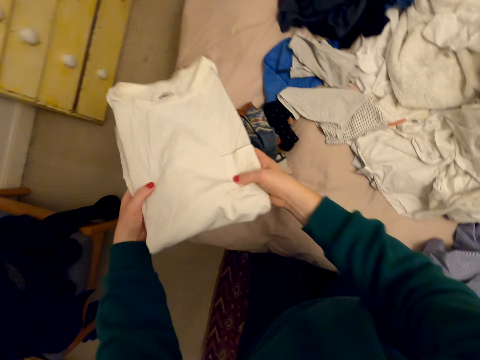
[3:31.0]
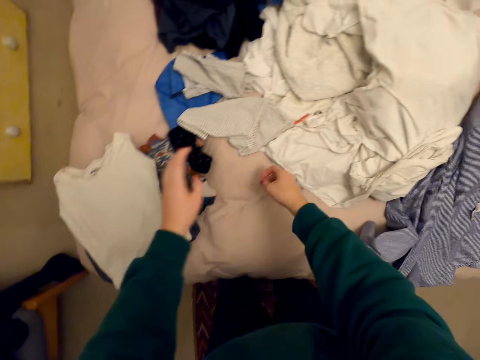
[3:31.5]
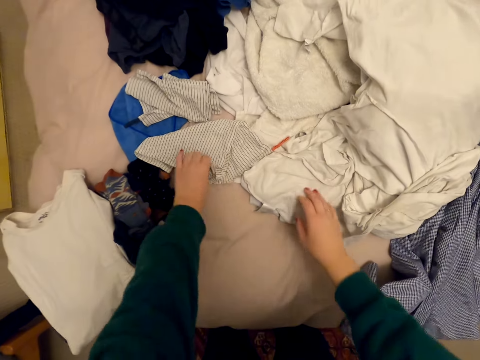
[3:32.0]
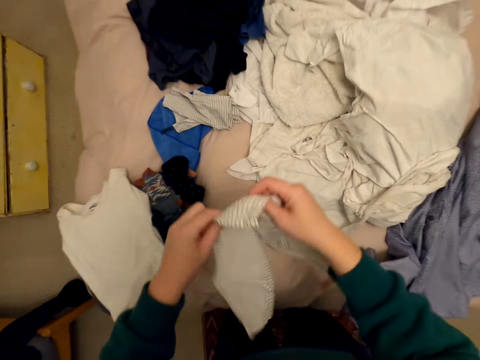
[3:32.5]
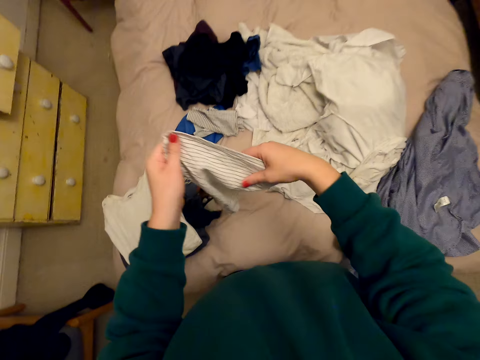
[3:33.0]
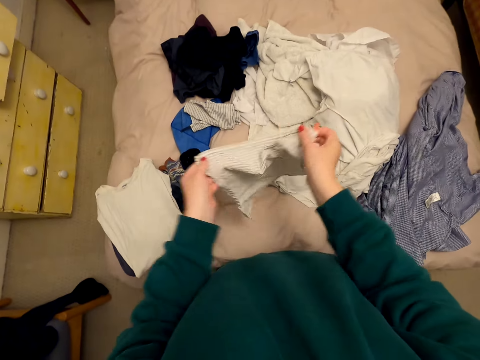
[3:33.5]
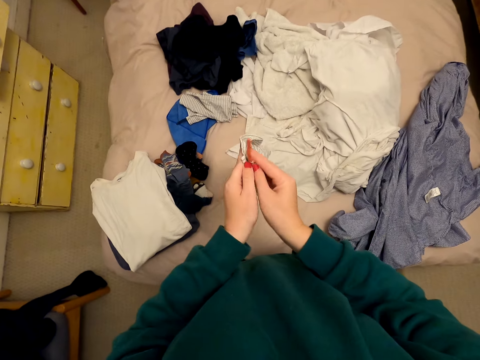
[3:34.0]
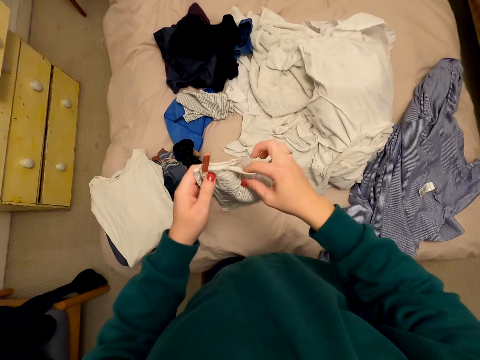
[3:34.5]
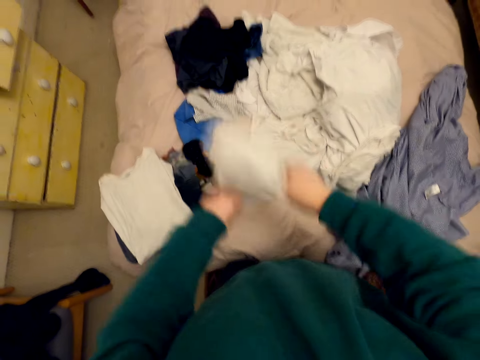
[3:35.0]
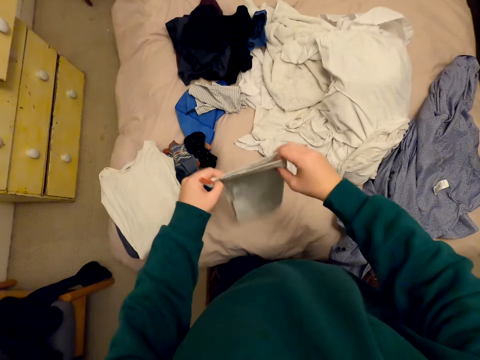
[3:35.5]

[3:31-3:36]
The camera wearer puts the cloth on the bed. She picks up the cloth from the bed. She folds the cloth in her hands.

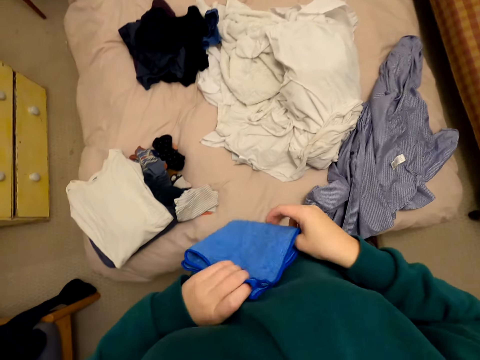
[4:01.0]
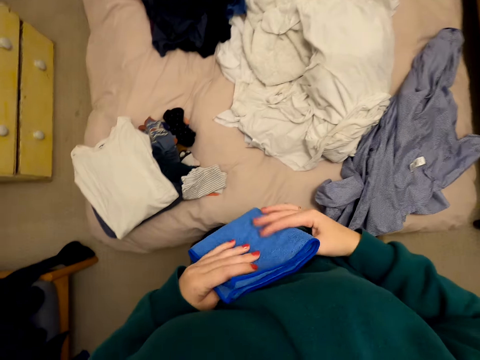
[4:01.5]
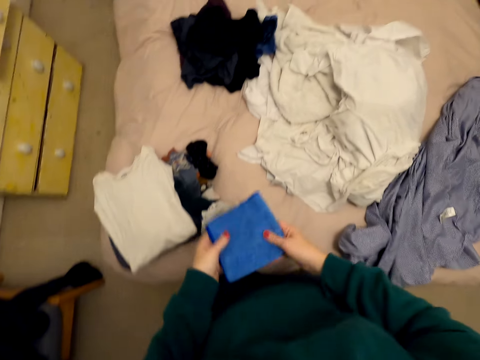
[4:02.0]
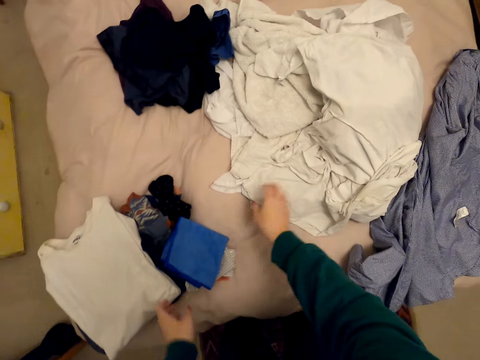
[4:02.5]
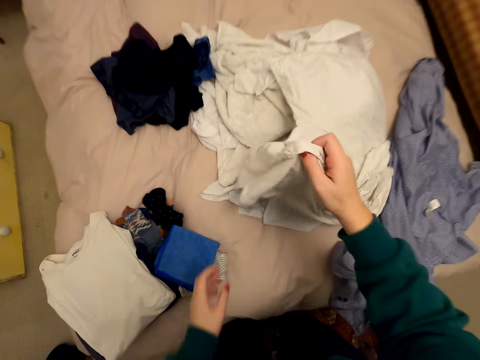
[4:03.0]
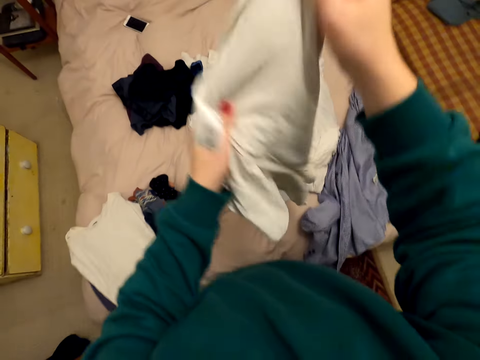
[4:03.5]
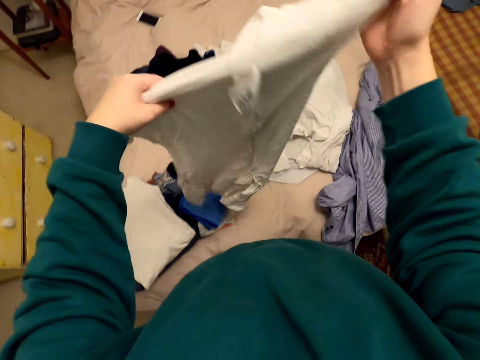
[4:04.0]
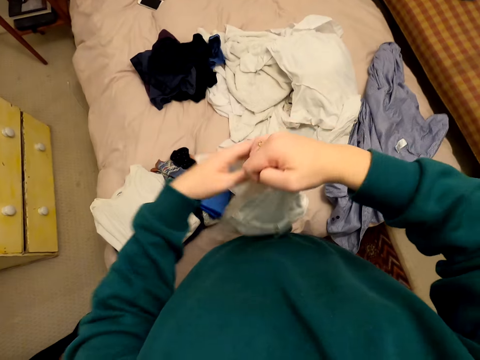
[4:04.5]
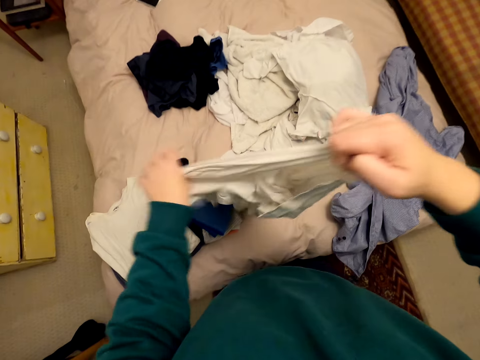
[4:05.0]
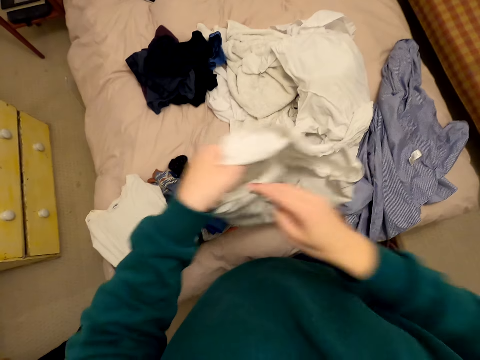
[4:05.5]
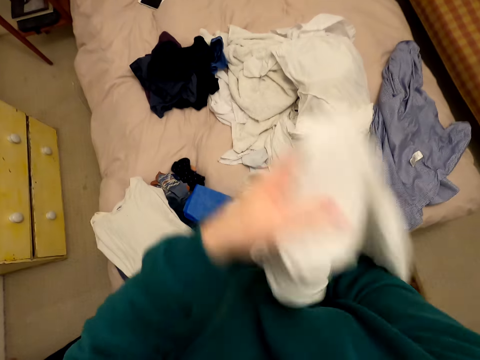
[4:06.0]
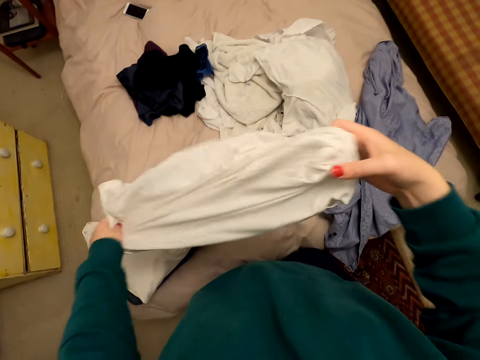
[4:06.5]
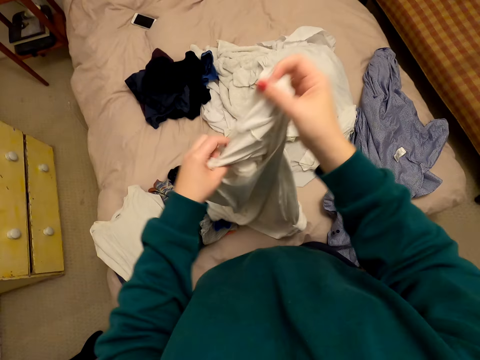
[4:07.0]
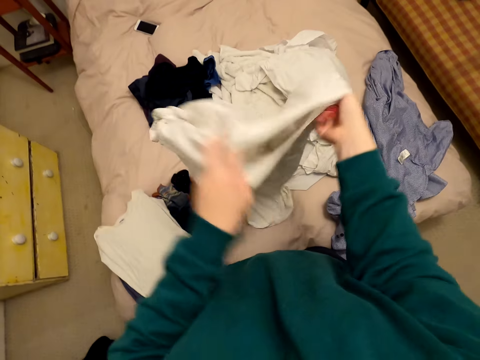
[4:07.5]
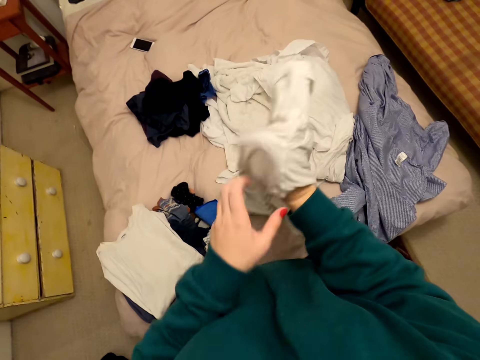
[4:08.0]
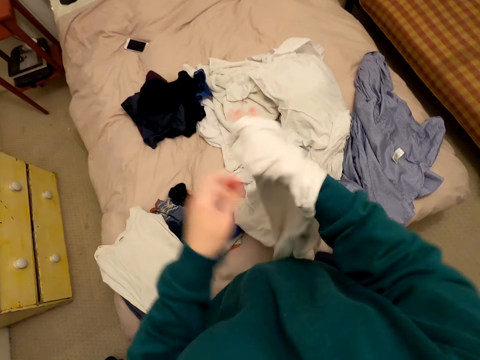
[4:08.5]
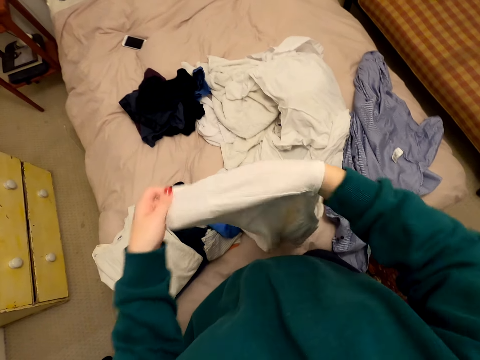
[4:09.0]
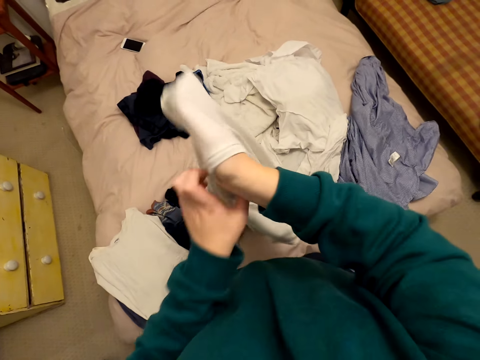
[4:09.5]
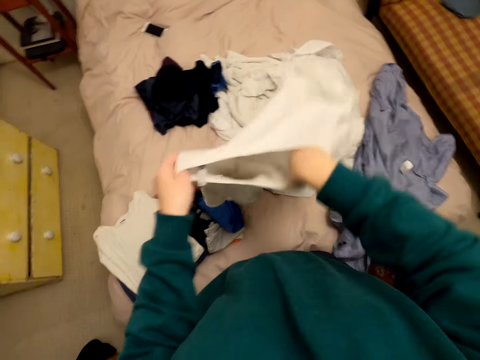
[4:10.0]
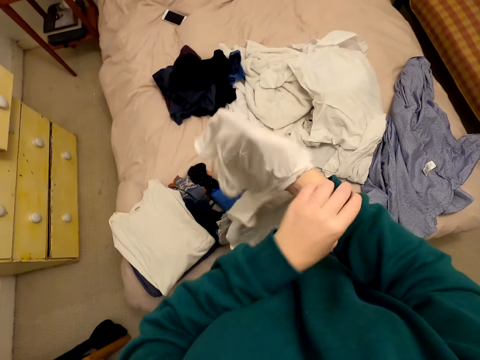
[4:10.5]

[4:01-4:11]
The camera wearer puts the cloth on the bed. She picks up the cloth from the bed. She turns the cloth inside out in her hands.

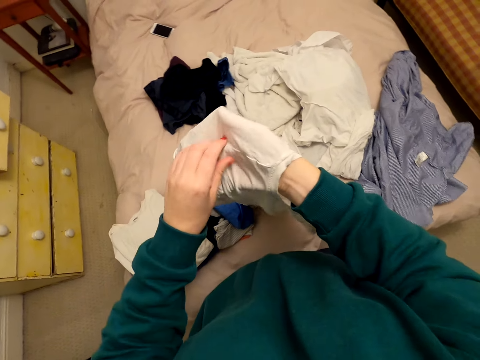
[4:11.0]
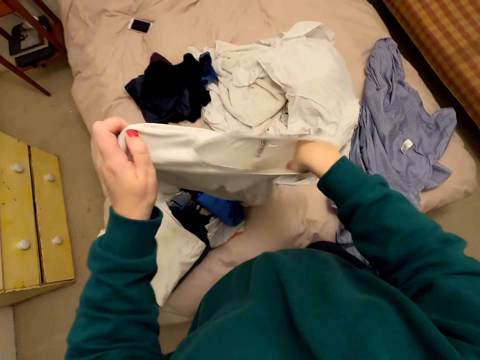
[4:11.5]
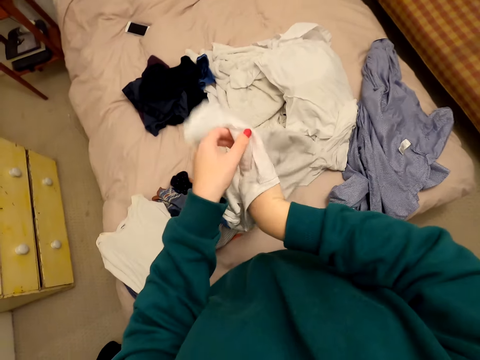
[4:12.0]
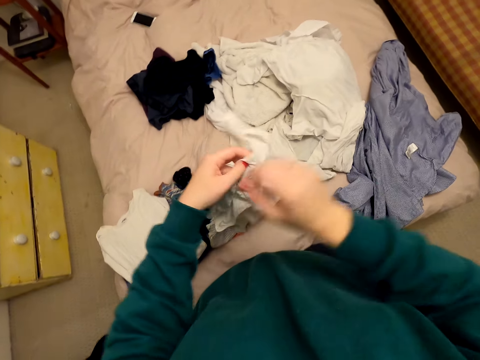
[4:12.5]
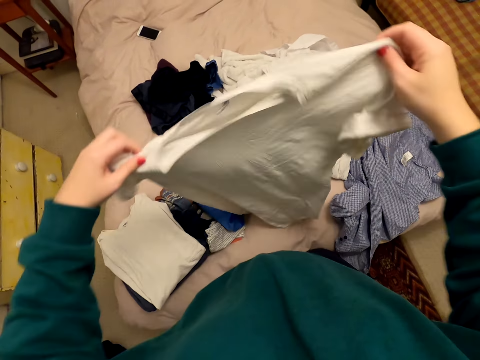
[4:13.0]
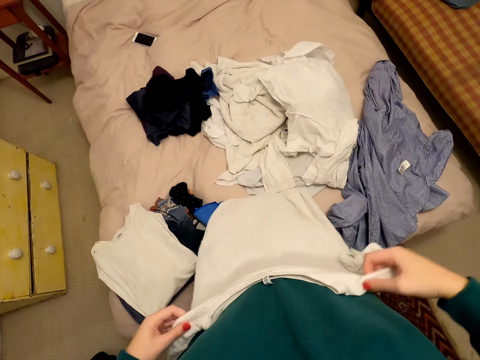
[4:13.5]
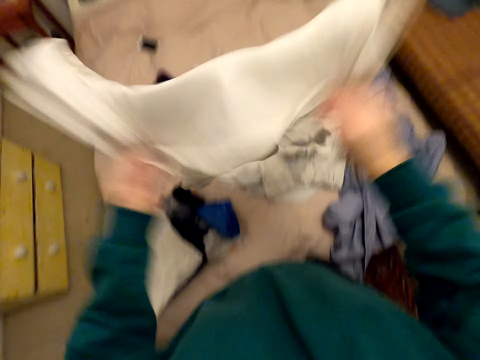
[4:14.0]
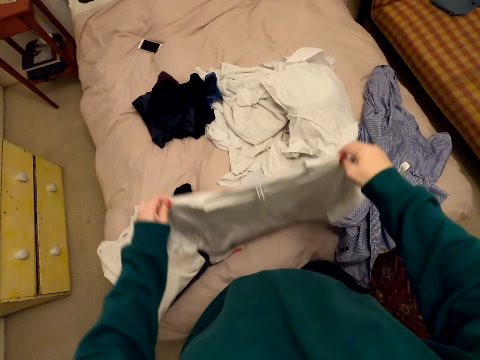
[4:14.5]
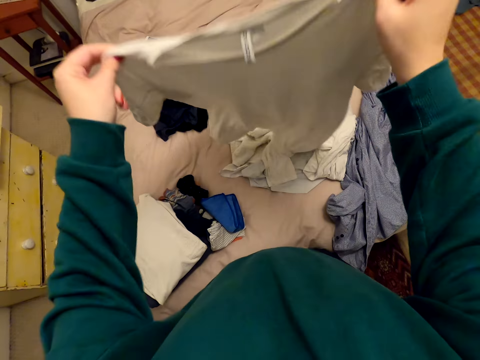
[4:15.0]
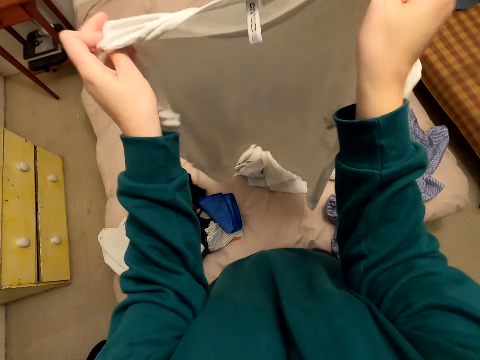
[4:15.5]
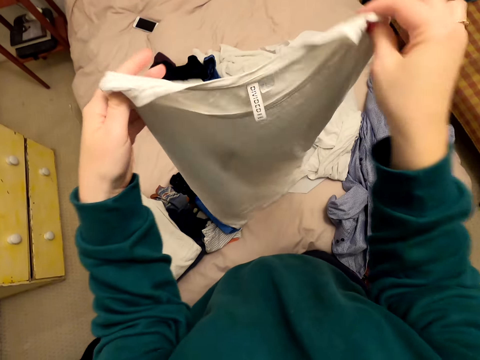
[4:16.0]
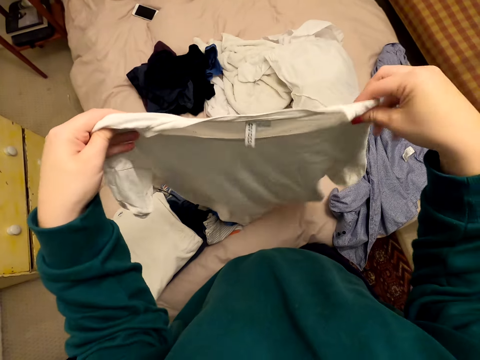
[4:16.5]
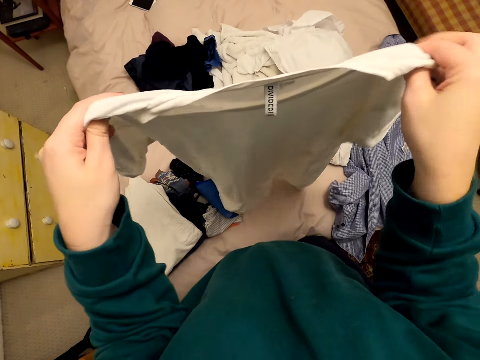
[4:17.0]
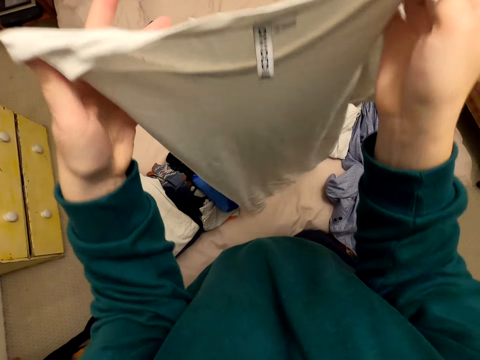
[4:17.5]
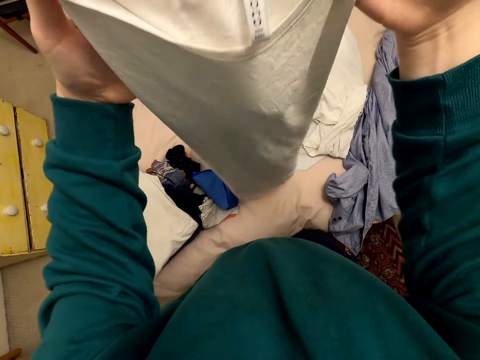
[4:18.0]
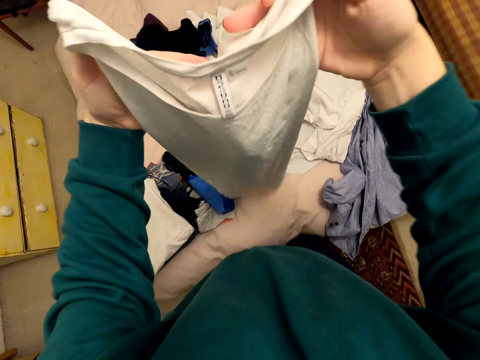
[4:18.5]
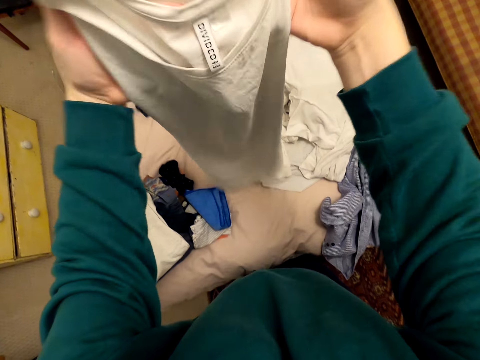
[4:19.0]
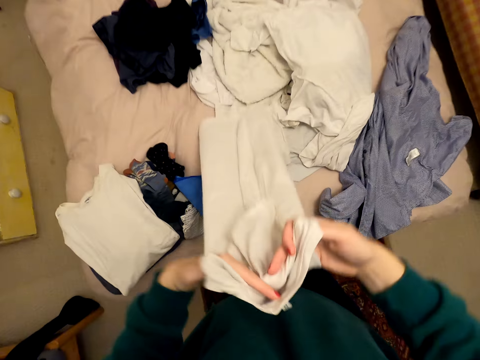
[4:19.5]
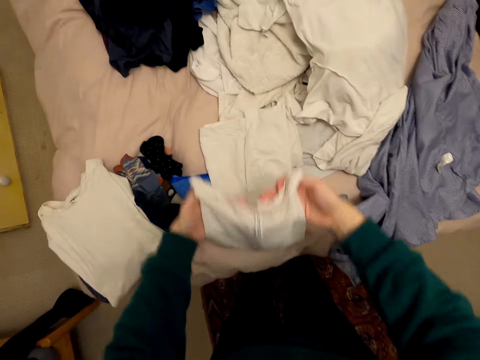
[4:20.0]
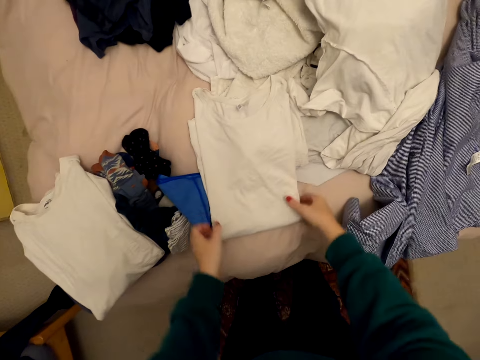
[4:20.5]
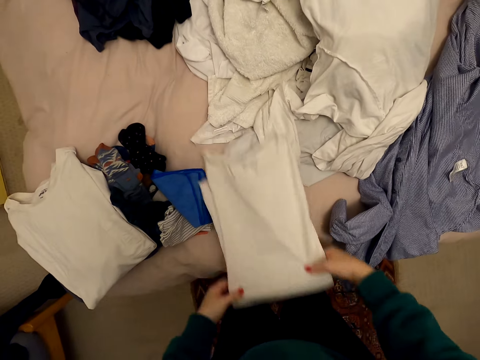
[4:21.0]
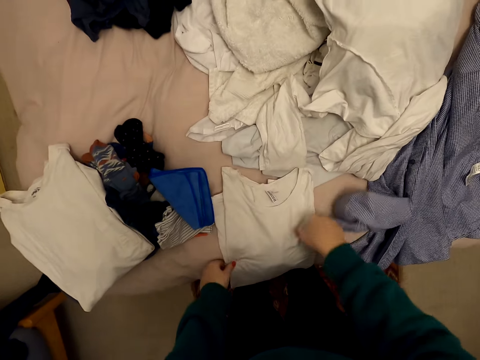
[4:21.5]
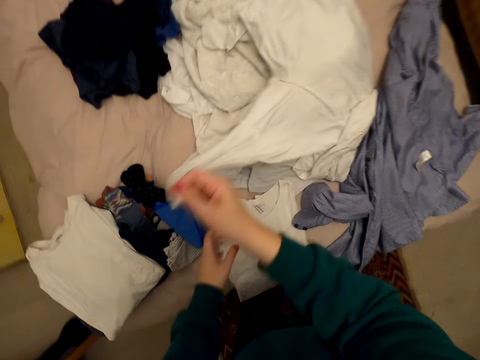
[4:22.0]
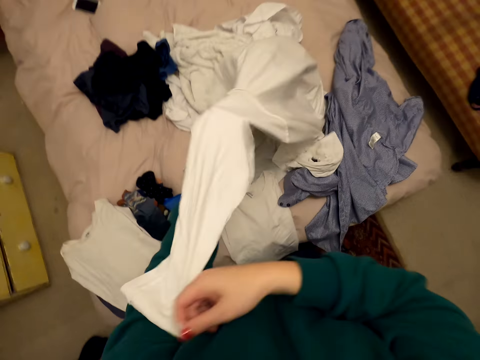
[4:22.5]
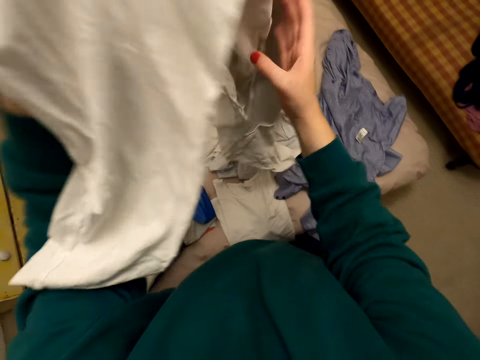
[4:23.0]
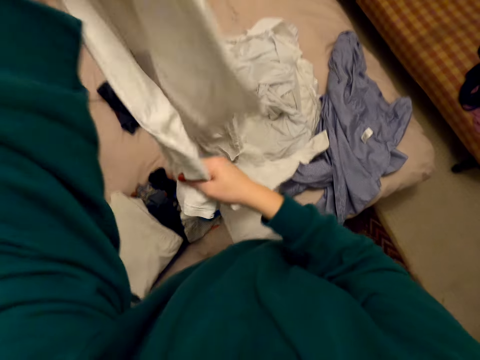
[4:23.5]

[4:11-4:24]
The camera wearer folds the cloth or T-shirt in her hands. She puts the T-shirt on the bed and folds the T-shirt. She puts the cloth on the bed. She picks up the cloth from the bed.
